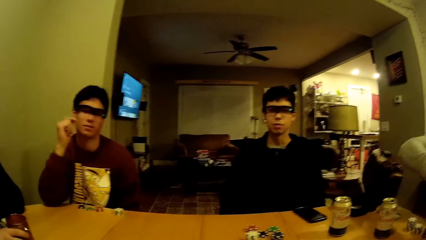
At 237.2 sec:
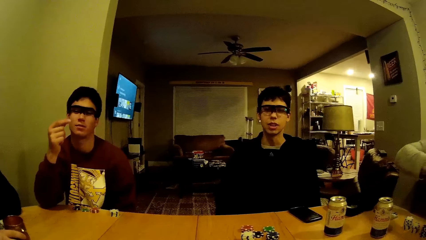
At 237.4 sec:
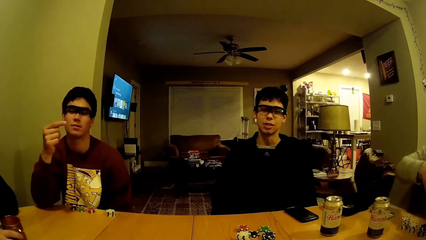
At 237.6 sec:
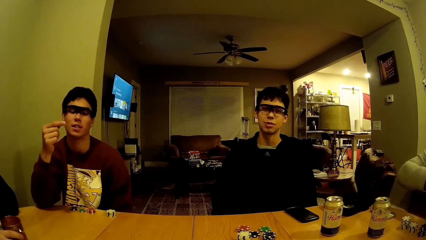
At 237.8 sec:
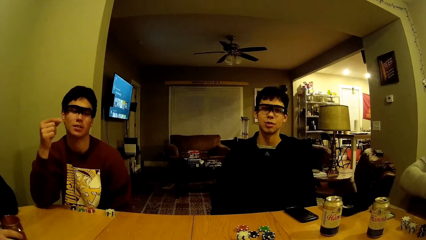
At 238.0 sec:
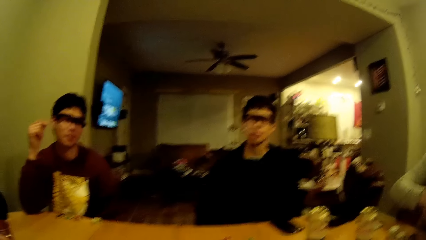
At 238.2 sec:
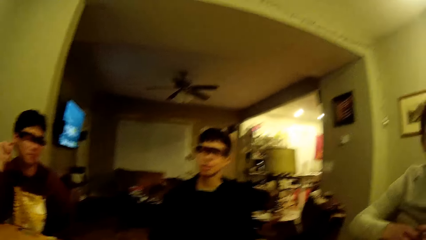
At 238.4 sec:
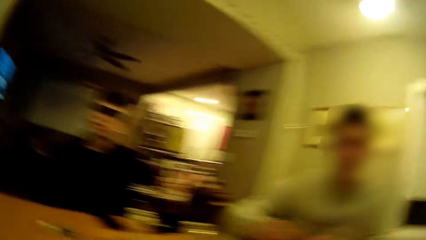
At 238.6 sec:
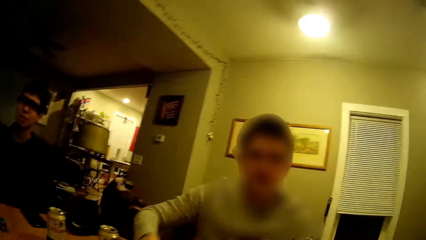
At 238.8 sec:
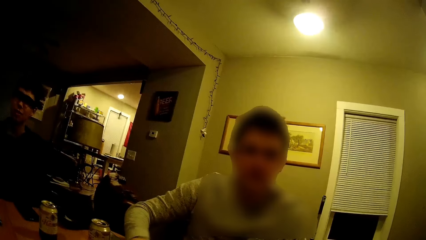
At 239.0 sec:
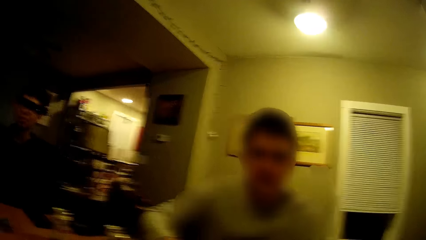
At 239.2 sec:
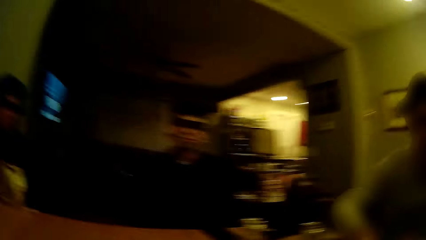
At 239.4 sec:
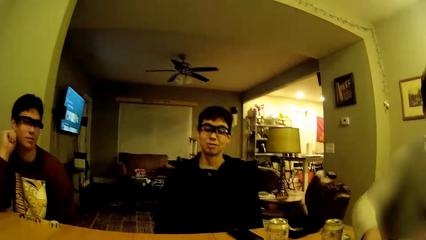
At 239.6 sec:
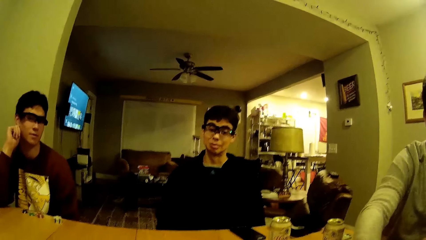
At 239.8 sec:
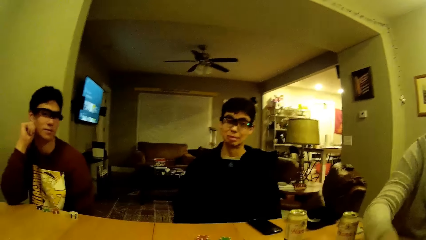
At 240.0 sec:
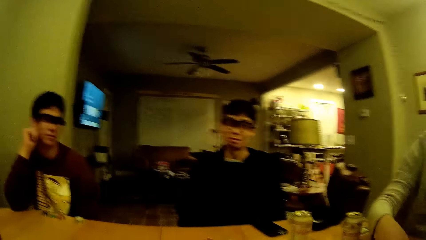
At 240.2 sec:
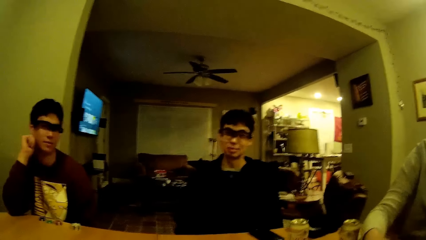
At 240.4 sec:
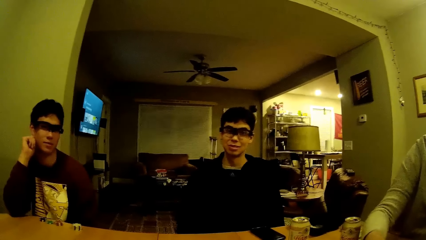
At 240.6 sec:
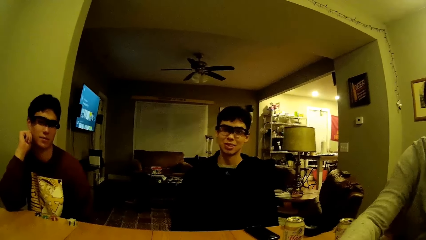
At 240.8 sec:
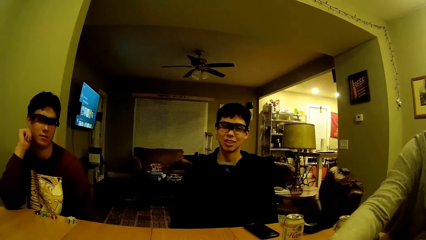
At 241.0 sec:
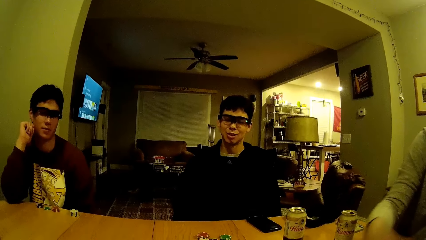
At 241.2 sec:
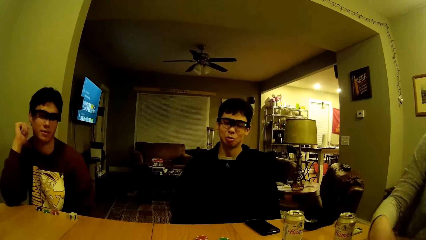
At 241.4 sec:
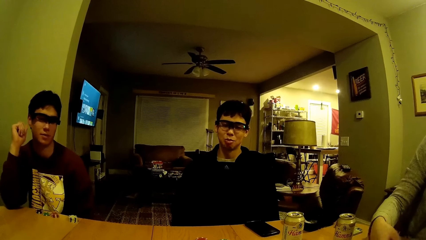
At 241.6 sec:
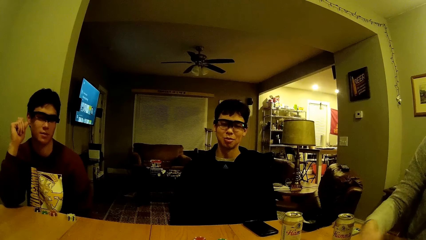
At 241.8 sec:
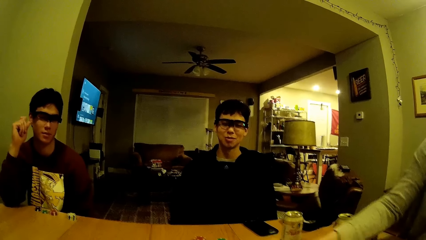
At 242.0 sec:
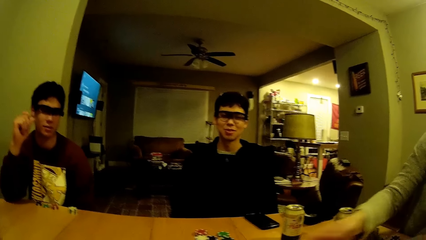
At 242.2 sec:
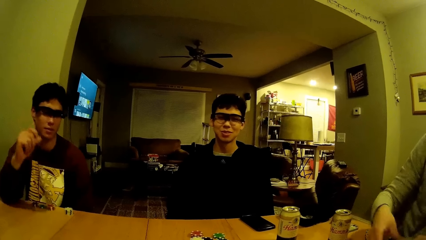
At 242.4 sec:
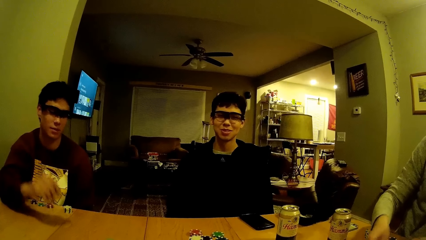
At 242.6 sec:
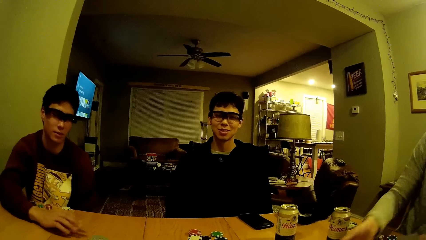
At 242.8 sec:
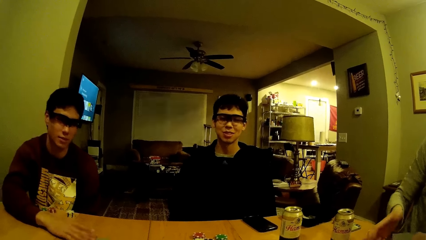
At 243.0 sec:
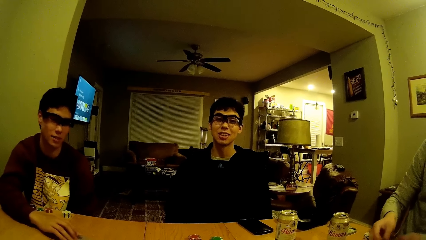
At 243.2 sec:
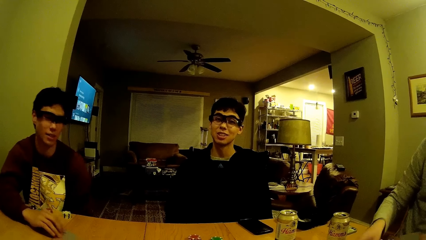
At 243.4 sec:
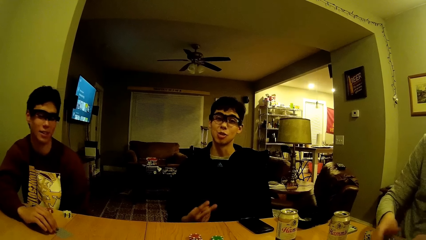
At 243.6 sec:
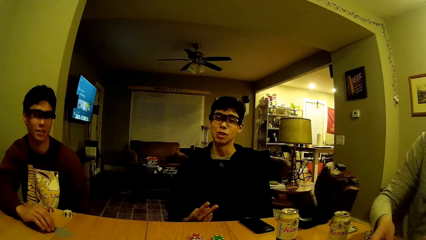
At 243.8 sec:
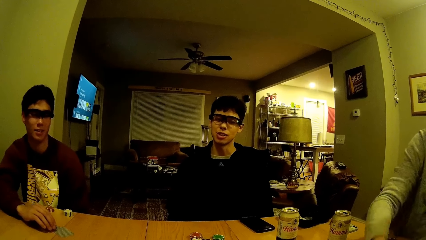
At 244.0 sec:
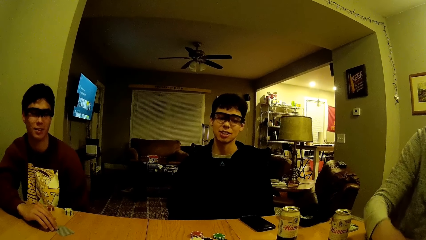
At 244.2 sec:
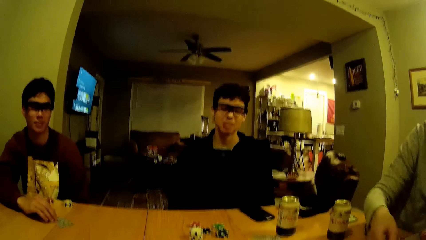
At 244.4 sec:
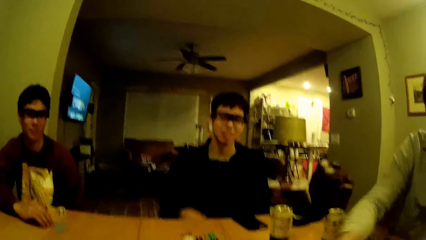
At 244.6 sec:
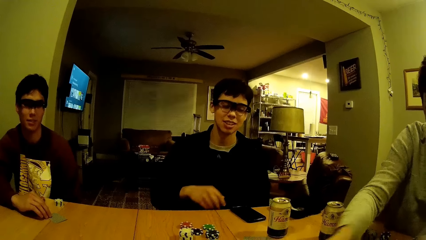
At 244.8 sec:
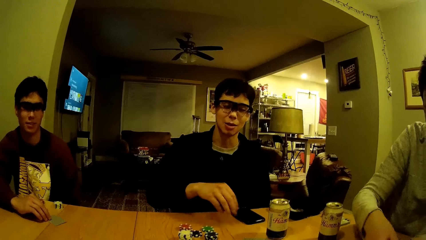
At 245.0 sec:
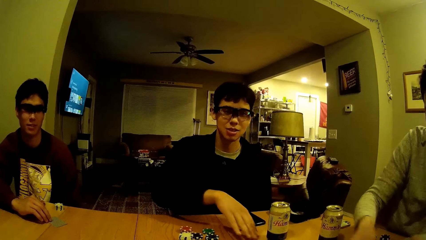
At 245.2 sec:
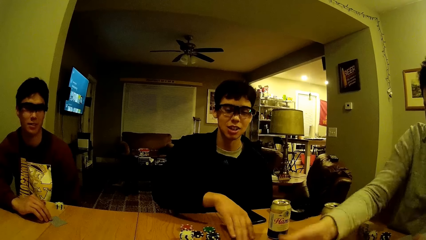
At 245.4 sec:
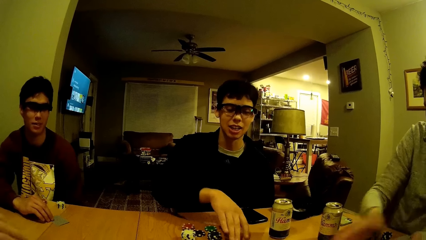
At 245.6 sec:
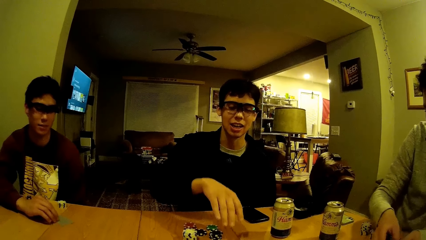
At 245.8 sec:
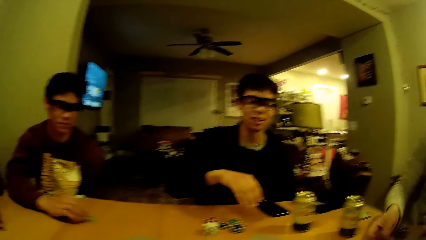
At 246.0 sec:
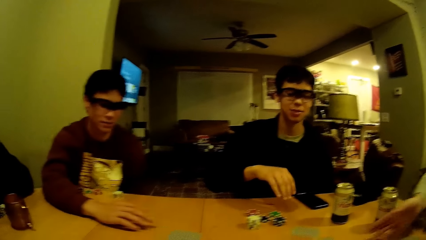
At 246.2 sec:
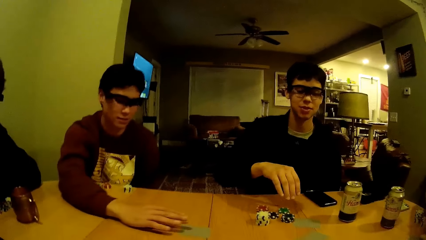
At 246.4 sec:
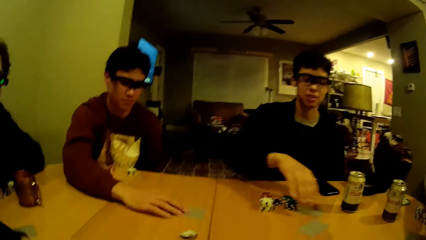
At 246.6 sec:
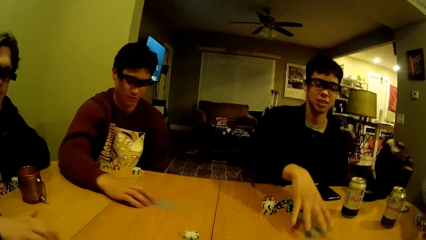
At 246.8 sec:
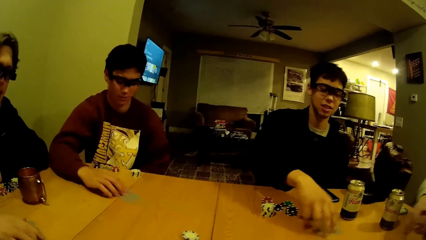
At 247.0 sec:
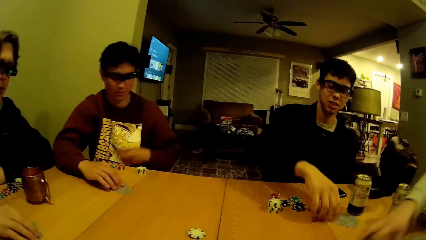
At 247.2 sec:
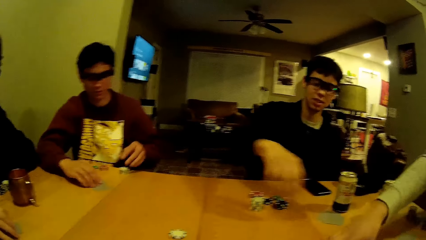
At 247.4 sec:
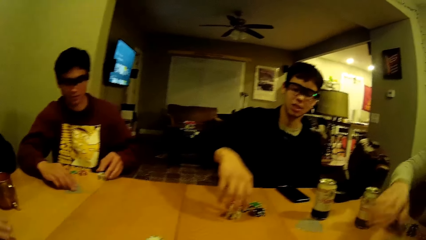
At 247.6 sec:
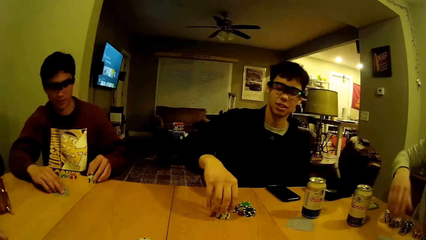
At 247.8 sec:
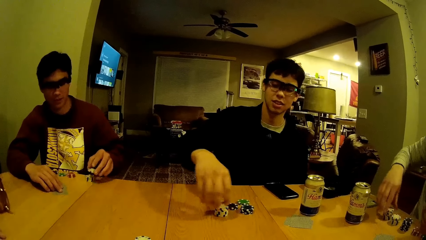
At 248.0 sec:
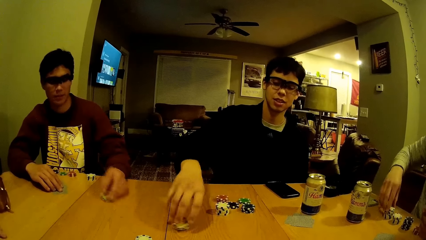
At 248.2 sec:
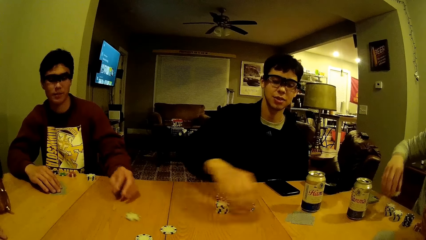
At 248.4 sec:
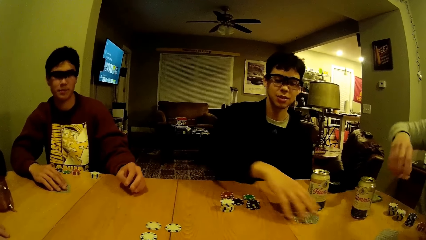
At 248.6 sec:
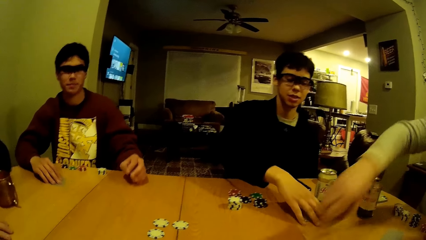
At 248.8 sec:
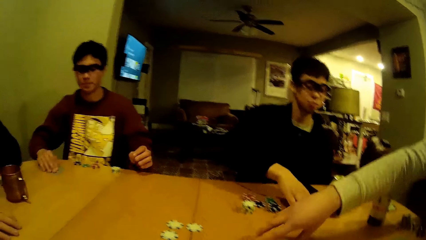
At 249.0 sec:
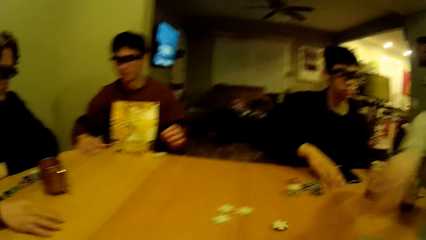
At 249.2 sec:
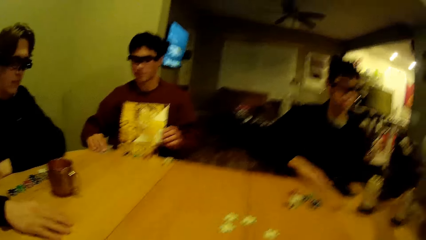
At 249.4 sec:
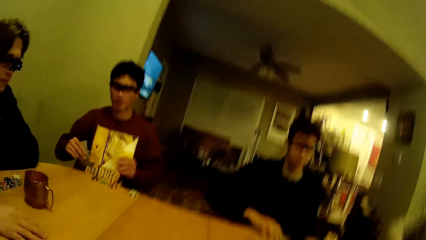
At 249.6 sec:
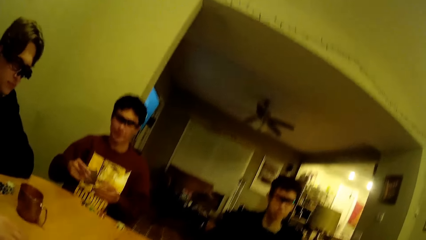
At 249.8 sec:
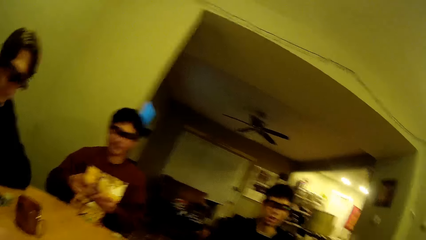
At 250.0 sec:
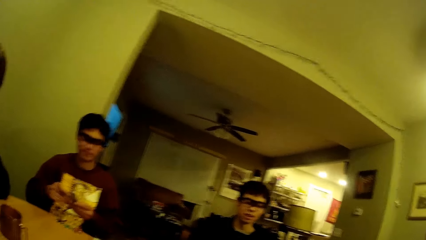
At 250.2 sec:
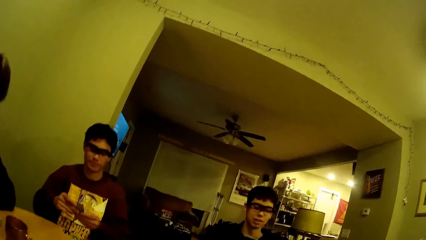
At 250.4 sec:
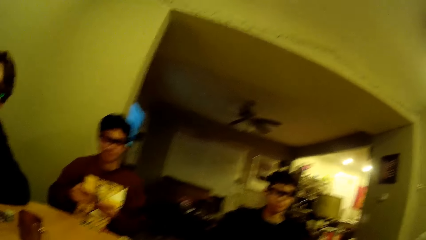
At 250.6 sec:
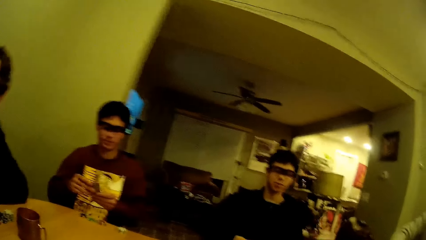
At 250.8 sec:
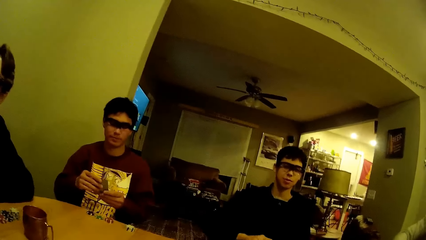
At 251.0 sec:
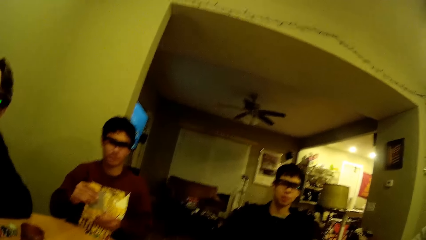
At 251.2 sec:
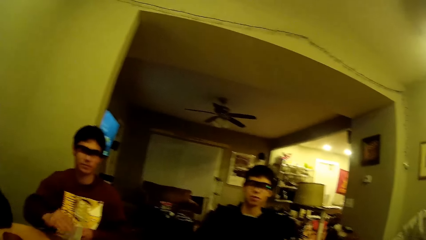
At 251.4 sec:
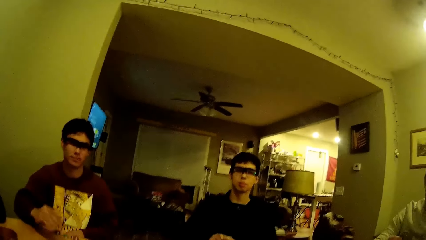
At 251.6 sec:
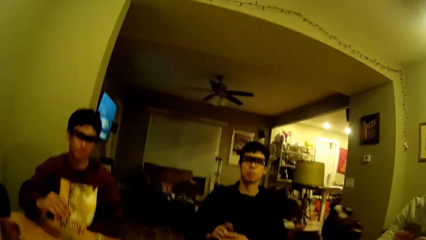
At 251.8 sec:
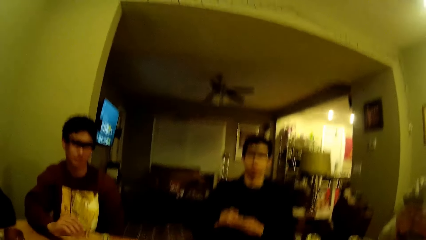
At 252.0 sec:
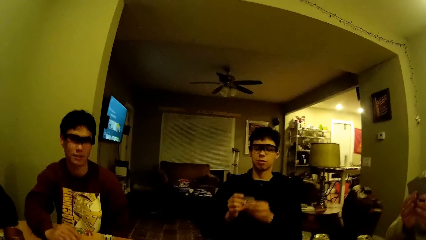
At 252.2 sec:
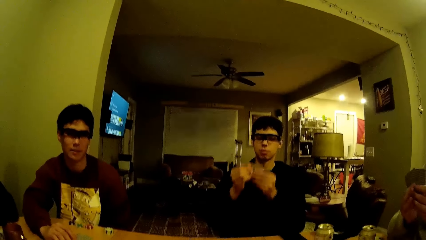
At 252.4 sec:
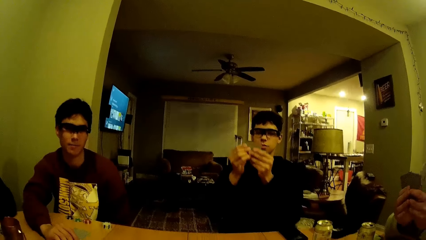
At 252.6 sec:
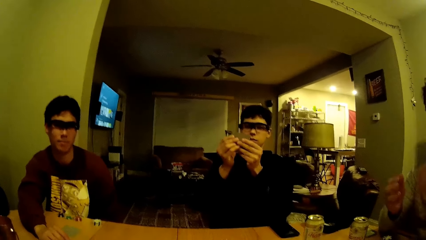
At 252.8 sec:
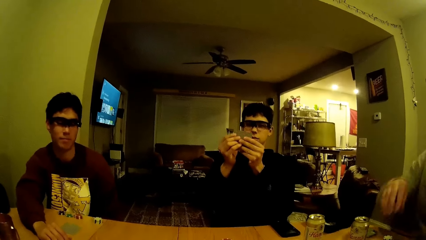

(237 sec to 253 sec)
A man shares some cards on the table with his right hand. A second man places his right hand on the table and adjusts some cards on the table with his right hand. A third man puts his hand on the table and adjusts some cards on the table with his right hand. The second man throws a poker chip on the table with his right hand. The third man throws a poker chip on the table with his right hand. The second man moves a chip on the table. The first man throws a poker chip on the table with his right hand. Another man moves his hand on the table. The second man picks the cards from the table with his right hand, holds the cards, drops the cards on the table with his right hand, and places his right hand on the table.
